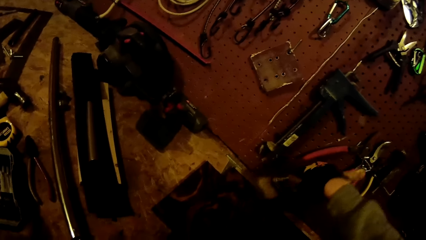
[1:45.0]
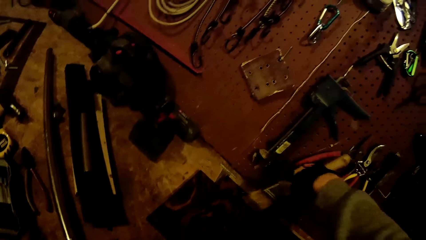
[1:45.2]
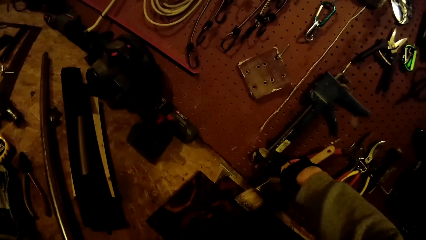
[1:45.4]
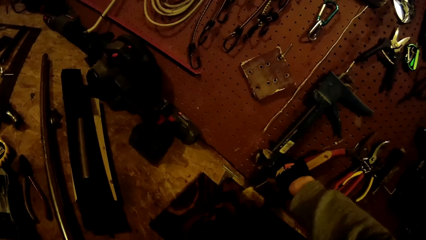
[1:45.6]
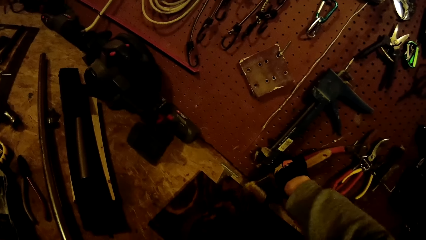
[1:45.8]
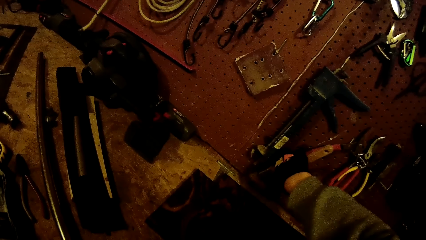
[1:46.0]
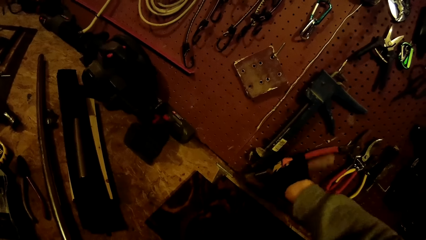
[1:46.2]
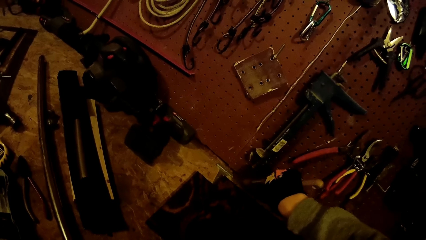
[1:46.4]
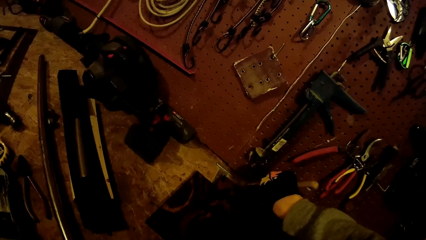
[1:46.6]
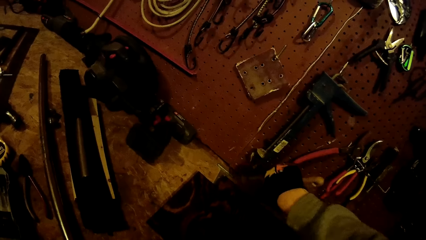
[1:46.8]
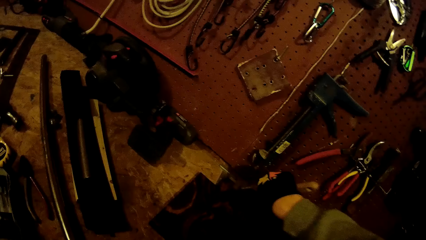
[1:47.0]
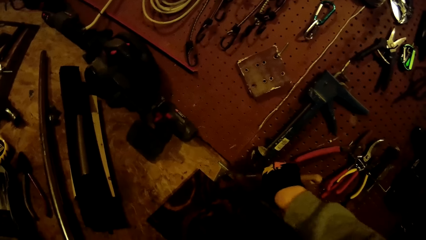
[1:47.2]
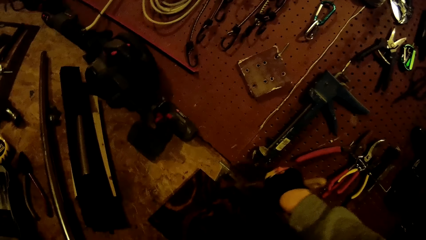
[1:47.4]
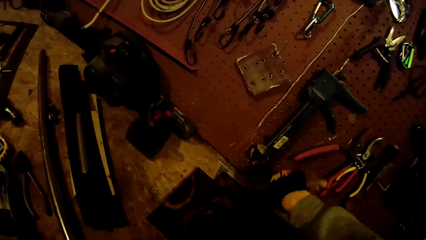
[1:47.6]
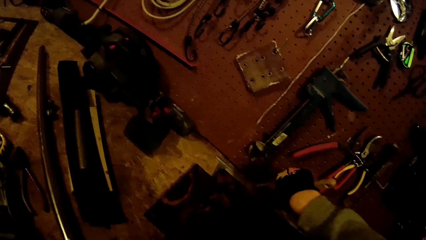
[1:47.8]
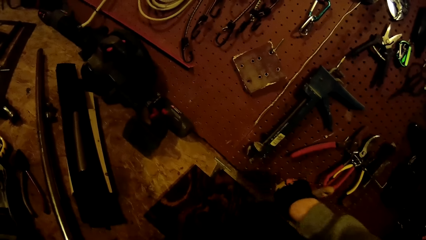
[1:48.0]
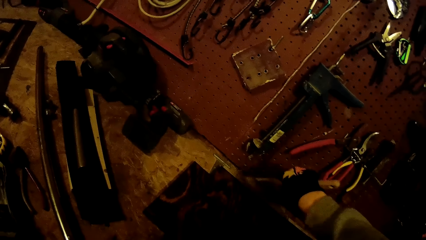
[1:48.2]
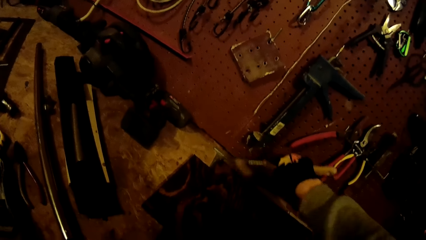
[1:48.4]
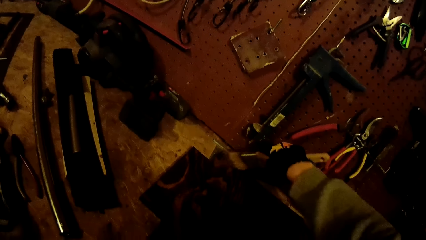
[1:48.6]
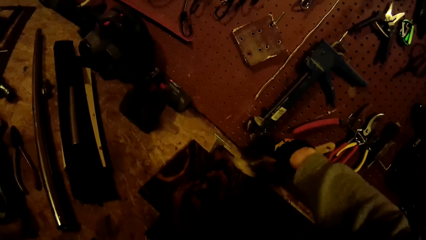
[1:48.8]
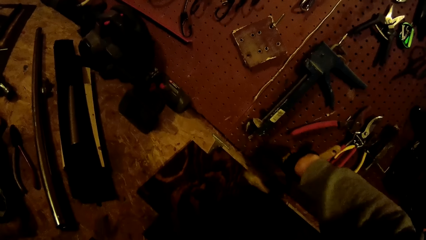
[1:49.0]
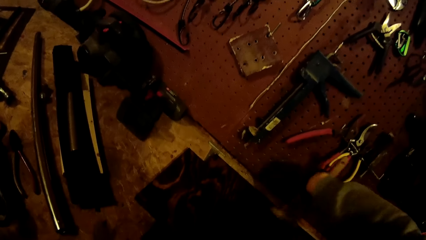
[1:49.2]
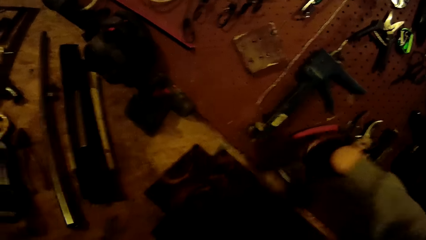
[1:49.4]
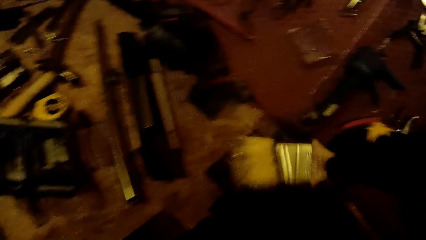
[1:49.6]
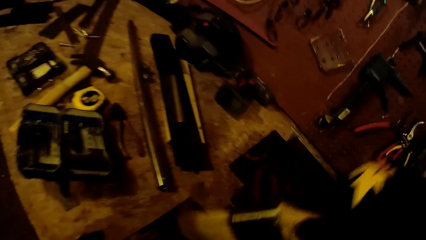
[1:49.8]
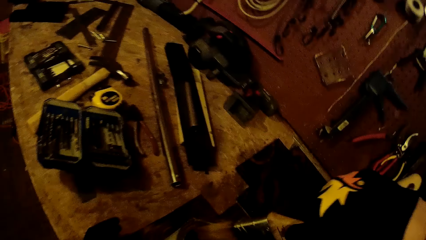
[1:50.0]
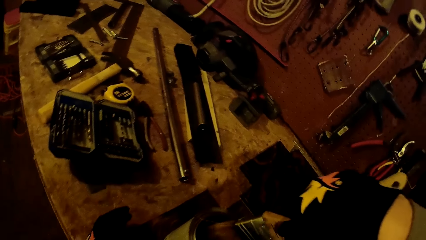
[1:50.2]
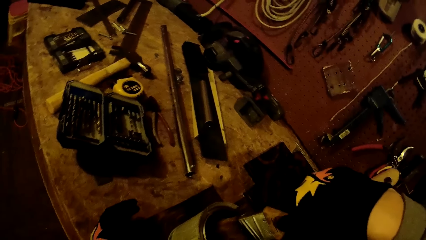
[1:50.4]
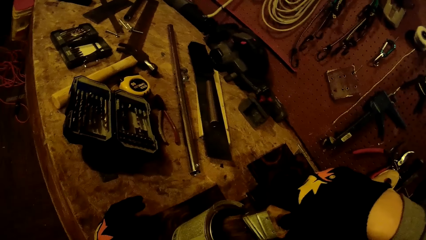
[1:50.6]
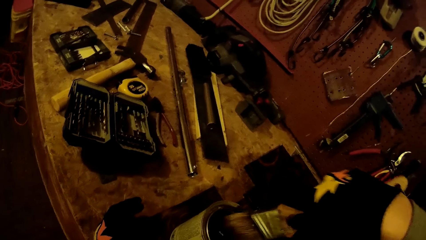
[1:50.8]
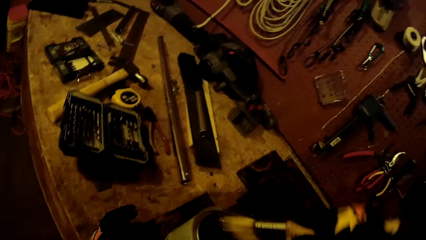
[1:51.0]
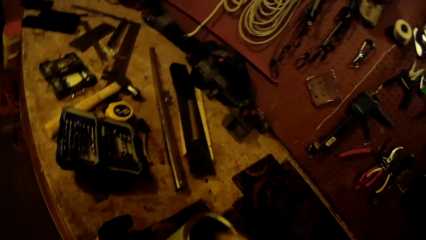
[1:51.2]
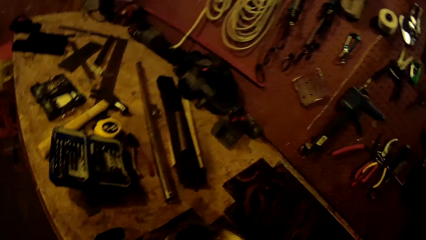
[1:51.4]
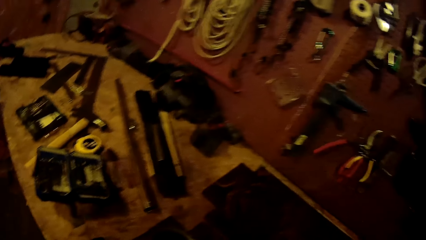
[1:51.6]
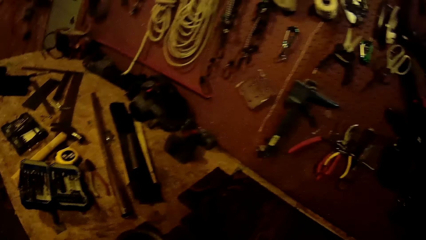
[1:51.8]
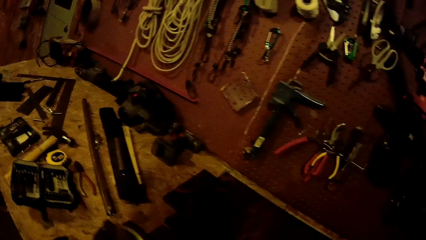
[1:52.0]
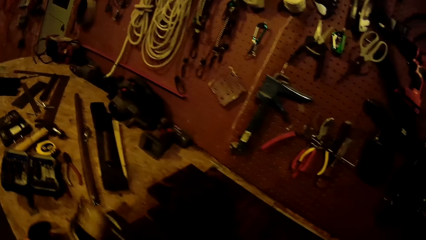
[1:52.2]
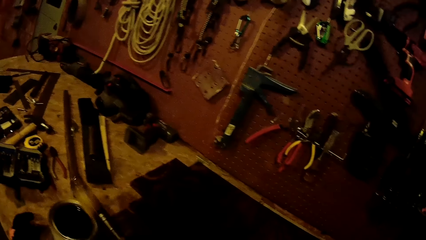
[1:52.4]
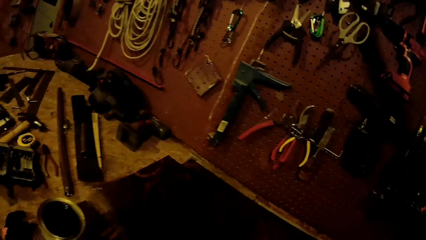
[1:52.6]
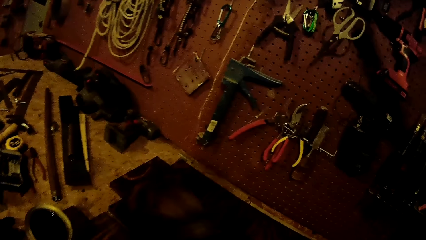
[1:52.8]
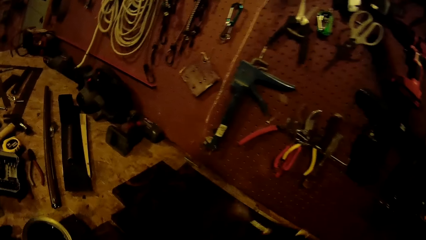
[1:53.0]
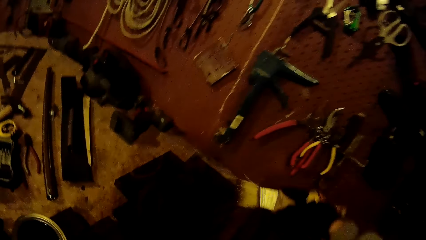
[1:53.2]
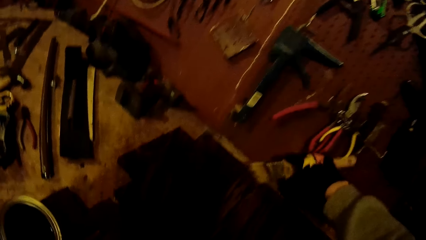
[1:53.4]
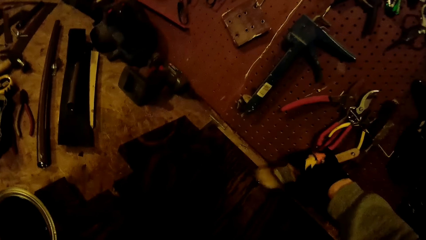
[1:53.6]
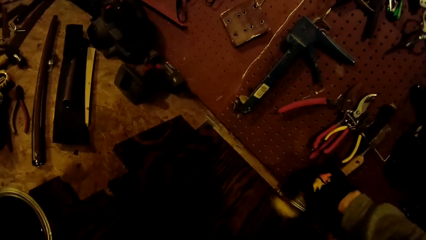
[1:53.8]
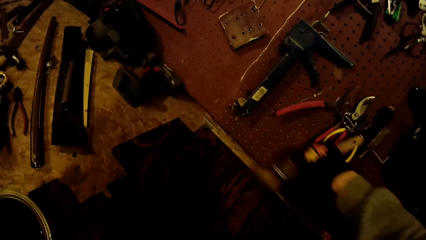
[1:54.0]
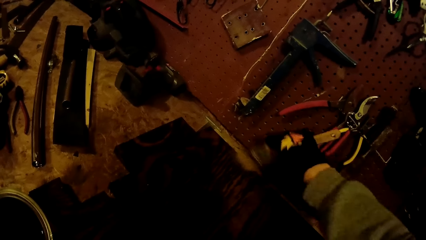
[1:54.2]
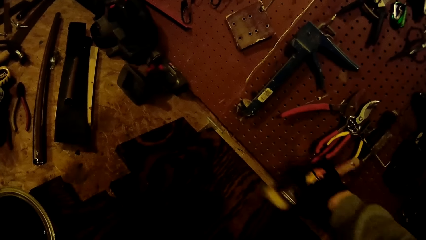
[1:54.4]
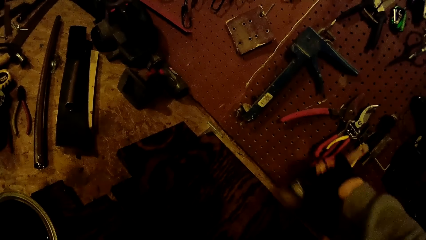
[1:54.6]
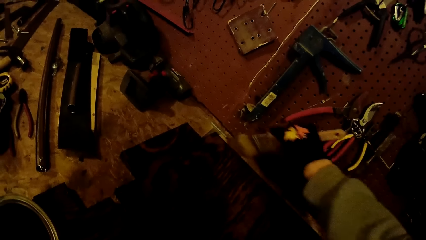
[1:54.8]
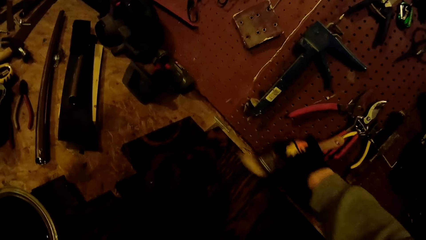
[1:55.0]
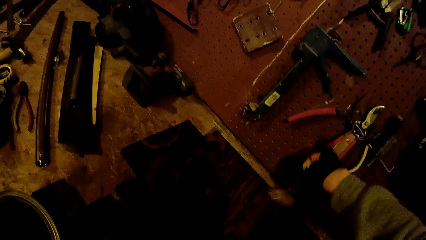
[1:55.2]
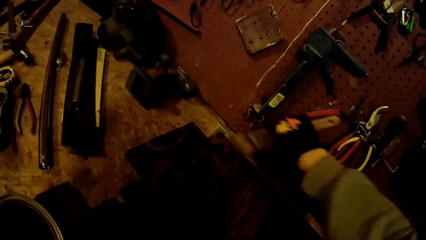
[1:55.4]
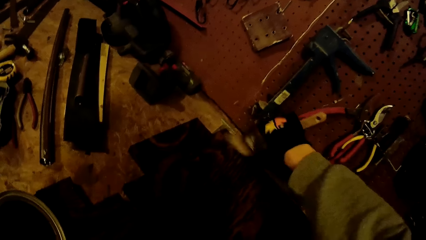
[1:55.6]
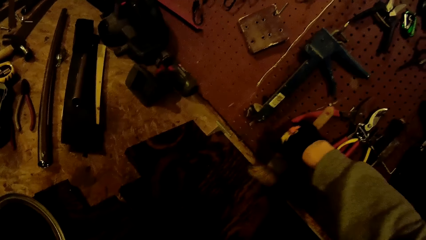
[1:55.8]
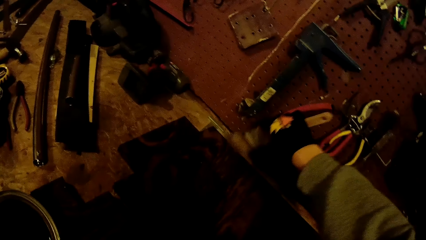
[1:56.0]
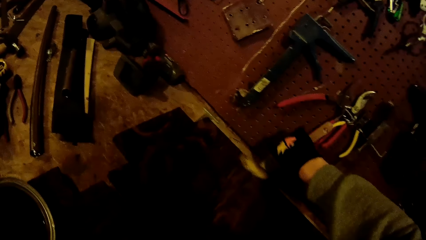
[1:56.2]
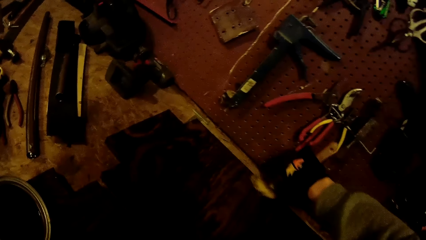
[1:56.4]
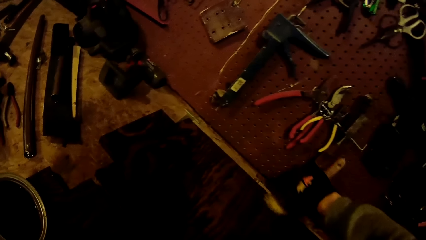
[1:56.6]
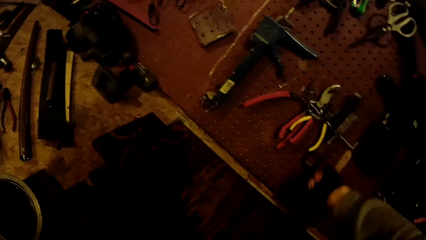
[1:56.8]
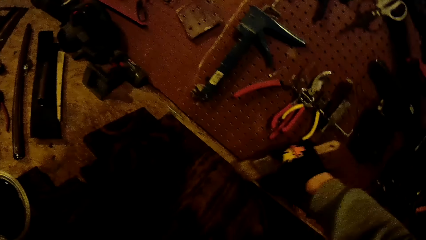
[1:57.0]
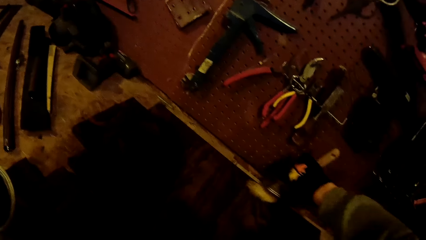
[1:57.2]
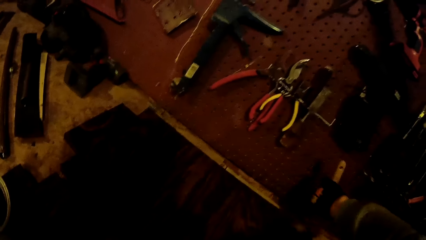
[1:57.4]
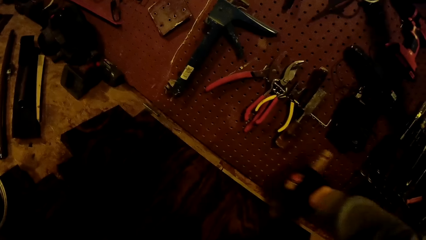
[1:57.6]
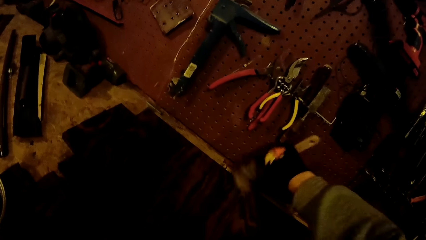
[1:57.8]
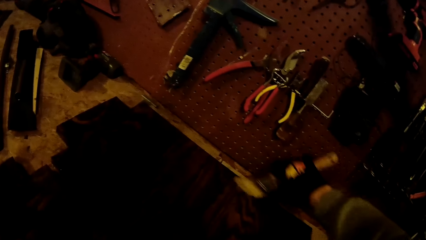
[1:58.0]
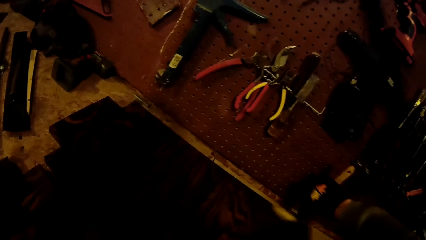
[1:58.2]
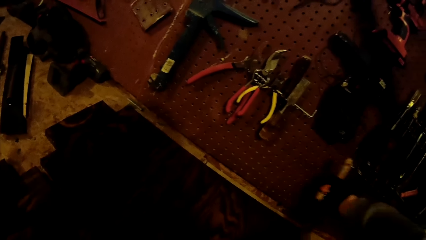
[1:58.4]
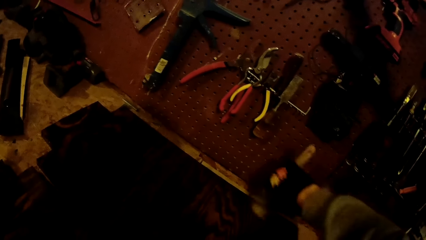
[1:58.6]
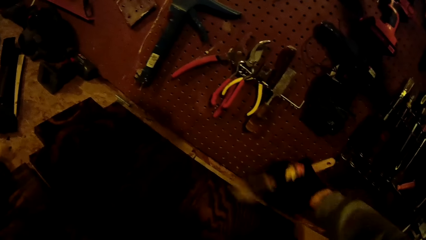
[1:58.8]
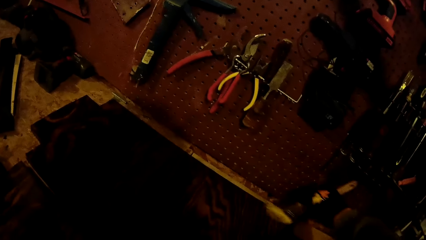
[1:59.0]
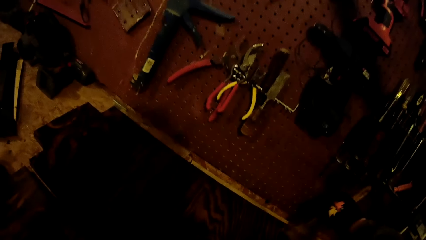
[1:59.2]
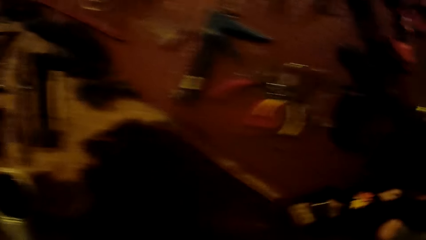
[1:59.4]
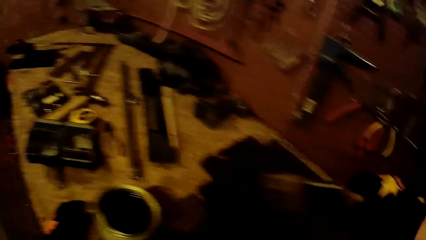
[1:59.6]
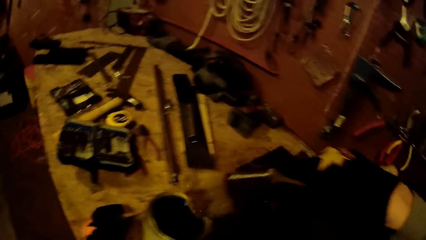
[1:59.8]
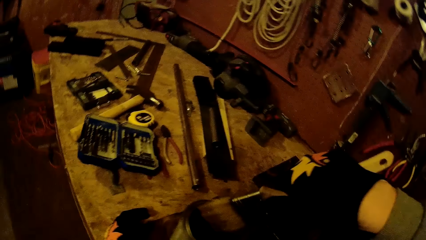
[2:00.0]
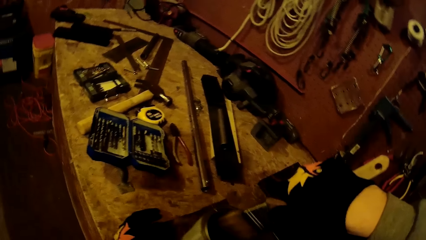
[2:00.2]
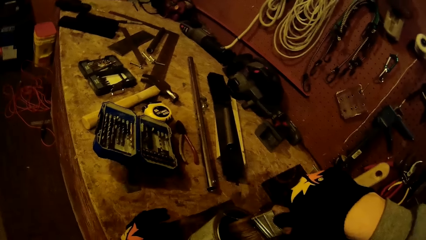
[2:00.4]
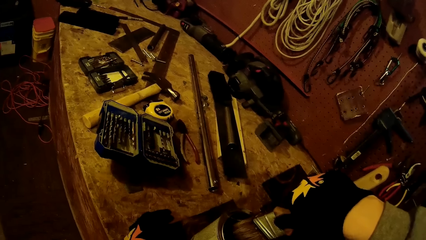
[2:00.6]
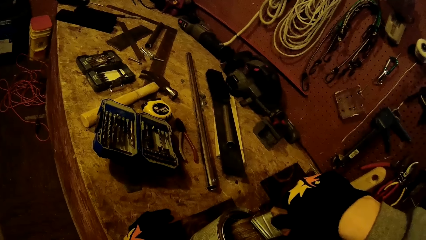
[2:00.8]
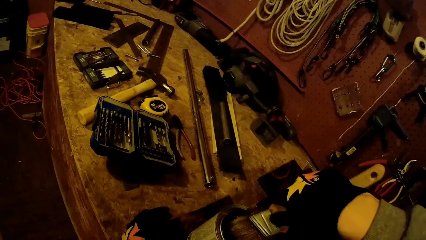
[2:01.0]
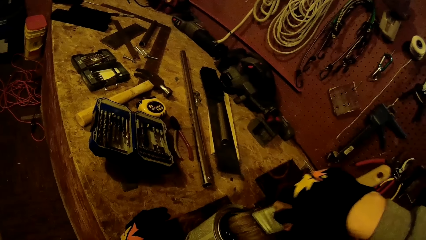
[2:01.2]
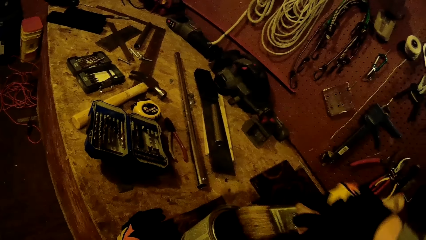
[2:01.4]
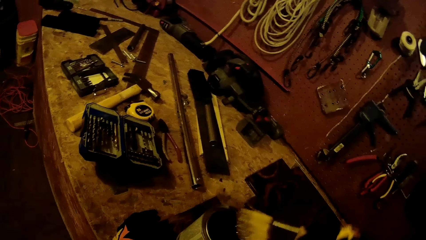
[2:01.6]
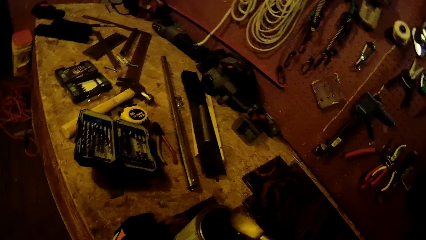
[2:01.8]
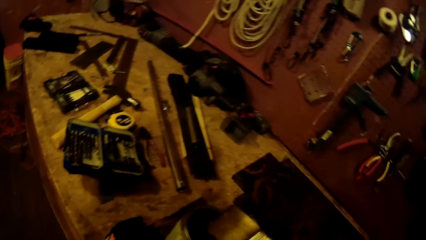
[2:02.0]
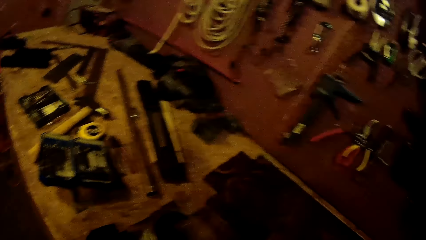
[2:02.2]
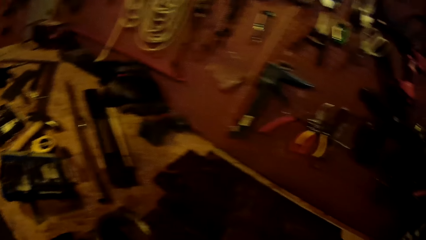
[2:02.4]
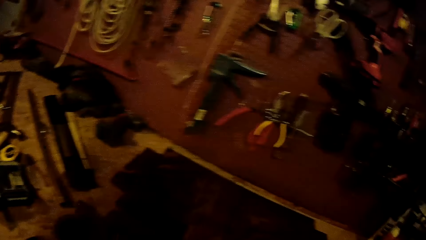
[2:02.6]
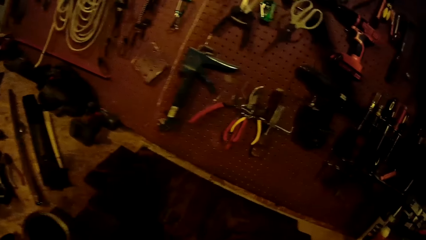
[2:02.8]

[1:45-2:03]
The camera wearer dips the paintbrush in the can of paint on the wooden board on the worktable with his gloved right hand. He paints the wooden board on the worktable with the paintbrush in his gloved right hand. He dips the paintbrush in the can of paint on the wooden board on the worktable with his gloved right hand.
